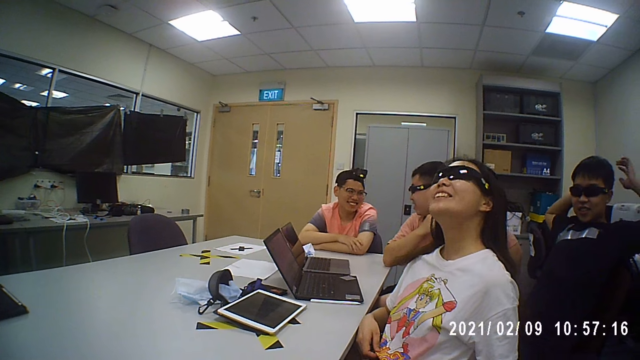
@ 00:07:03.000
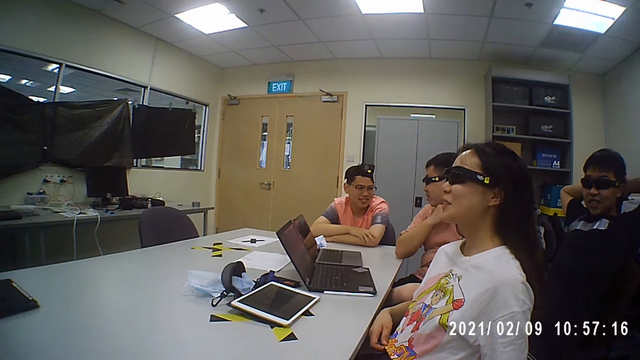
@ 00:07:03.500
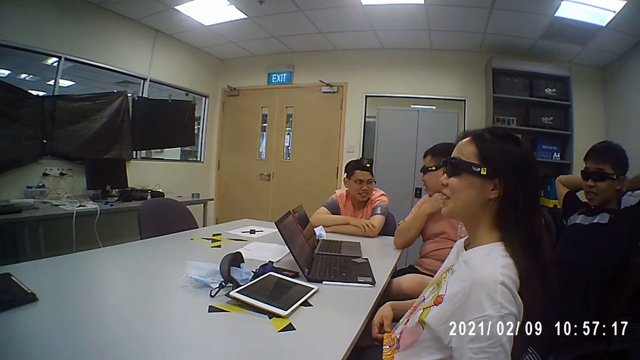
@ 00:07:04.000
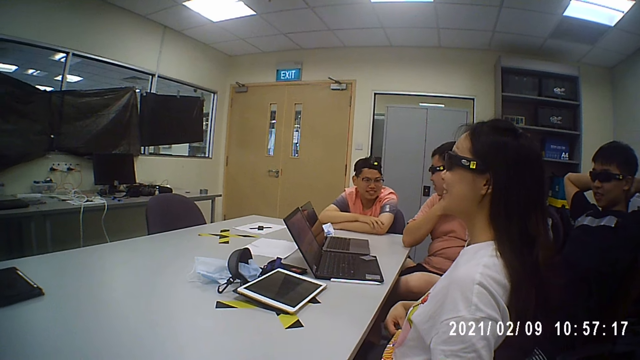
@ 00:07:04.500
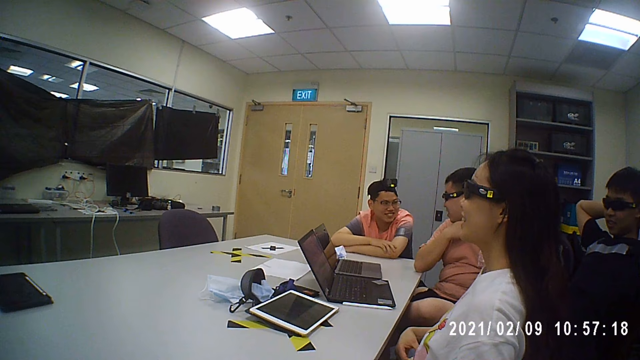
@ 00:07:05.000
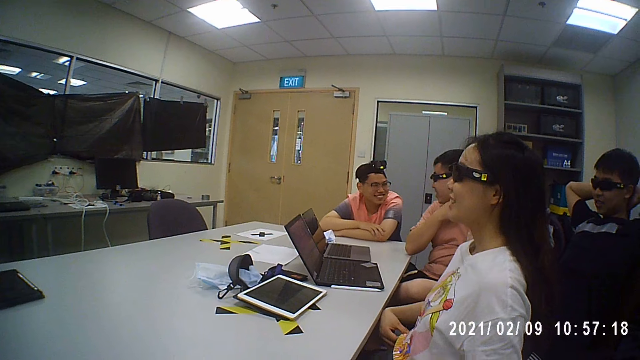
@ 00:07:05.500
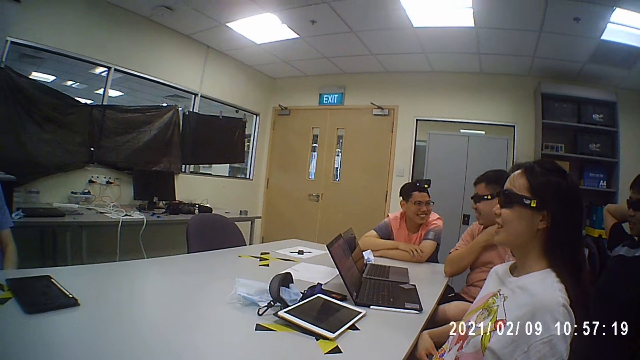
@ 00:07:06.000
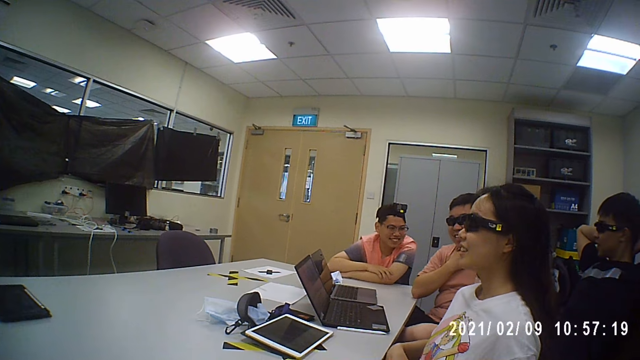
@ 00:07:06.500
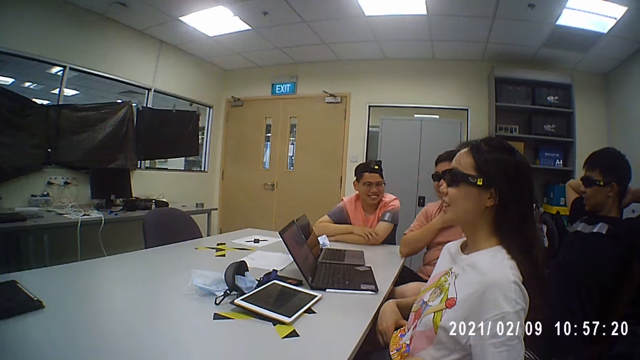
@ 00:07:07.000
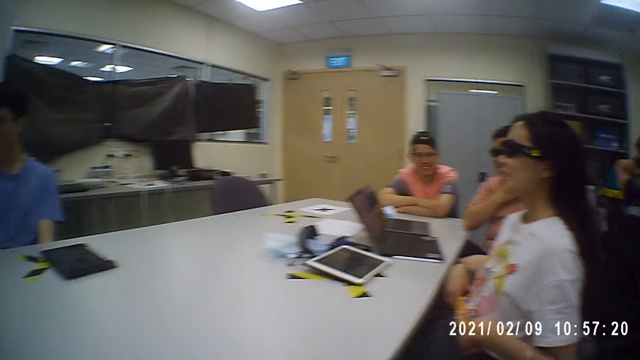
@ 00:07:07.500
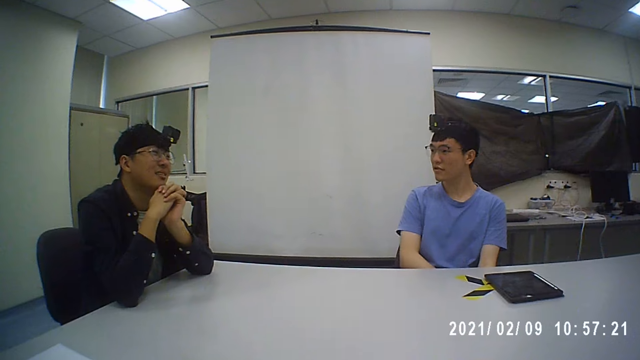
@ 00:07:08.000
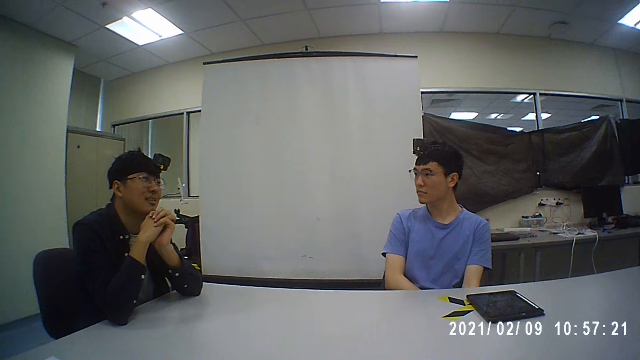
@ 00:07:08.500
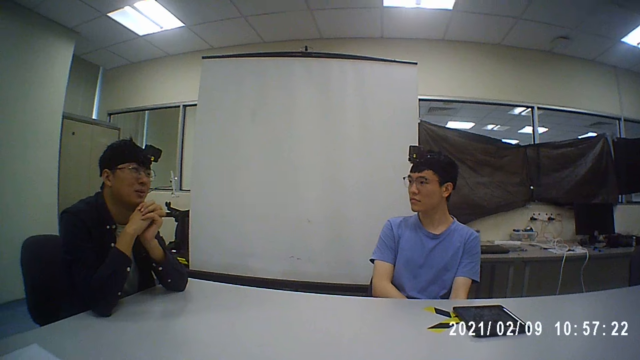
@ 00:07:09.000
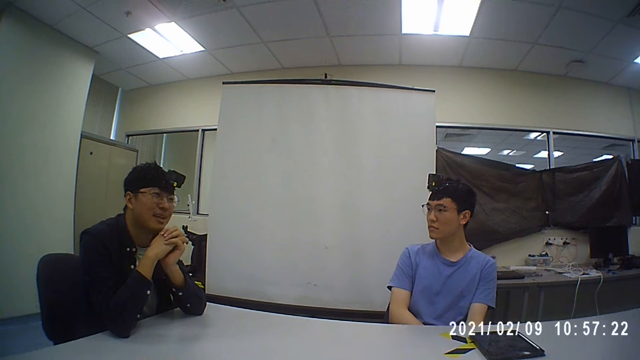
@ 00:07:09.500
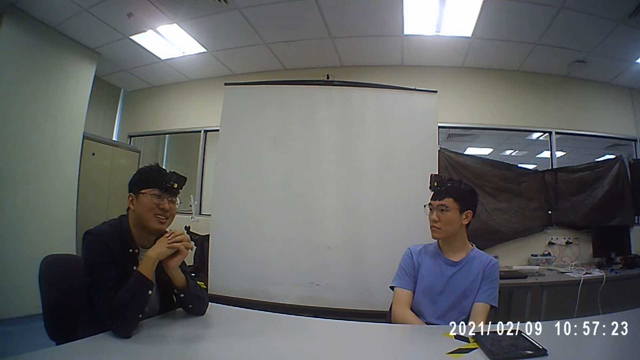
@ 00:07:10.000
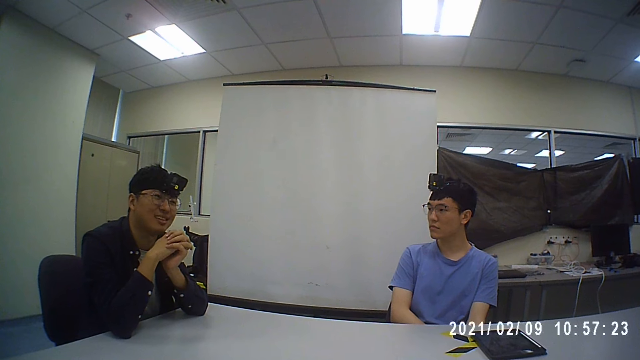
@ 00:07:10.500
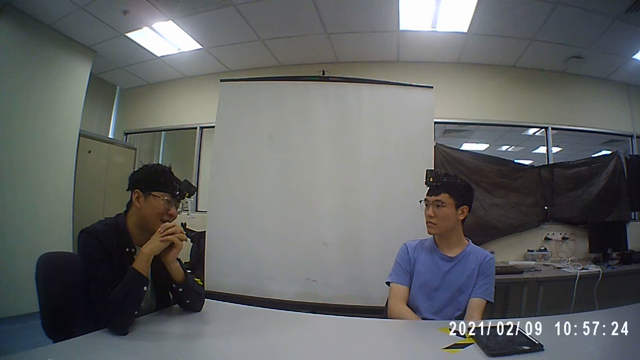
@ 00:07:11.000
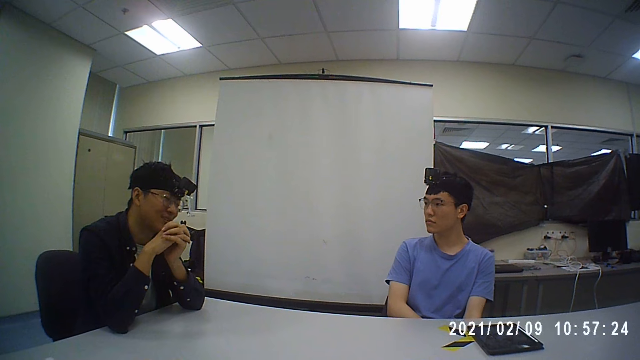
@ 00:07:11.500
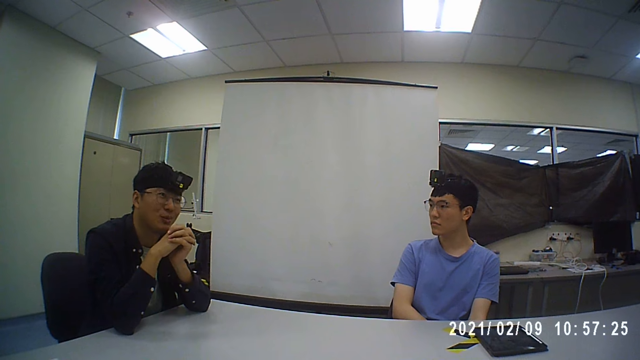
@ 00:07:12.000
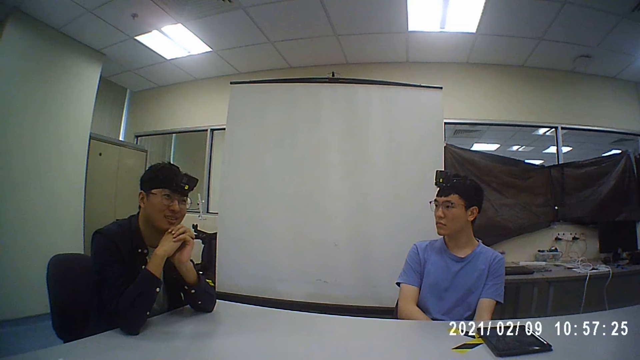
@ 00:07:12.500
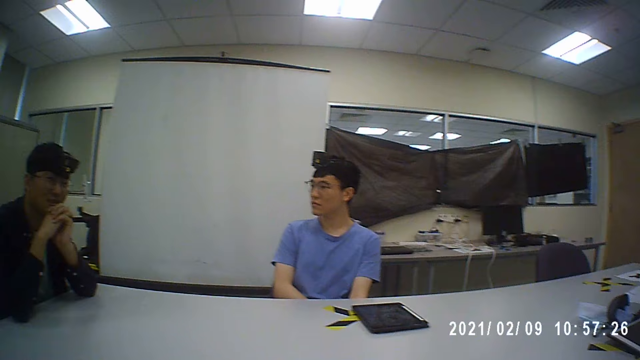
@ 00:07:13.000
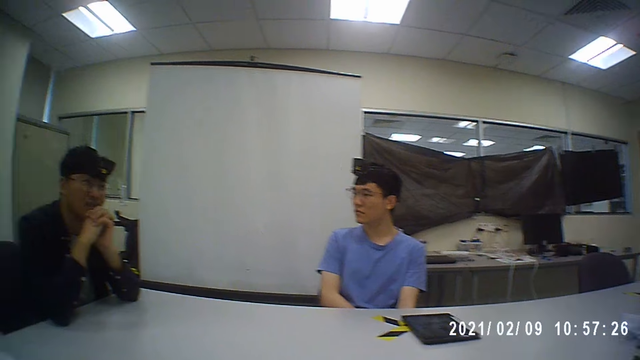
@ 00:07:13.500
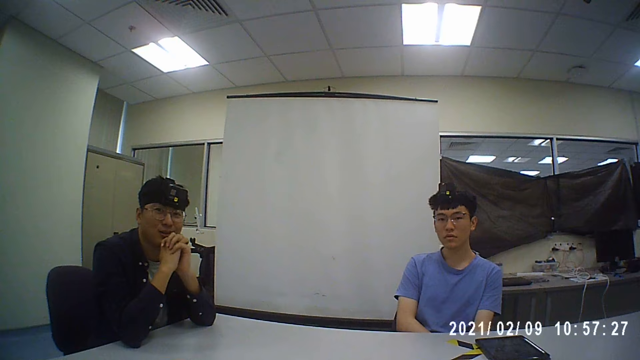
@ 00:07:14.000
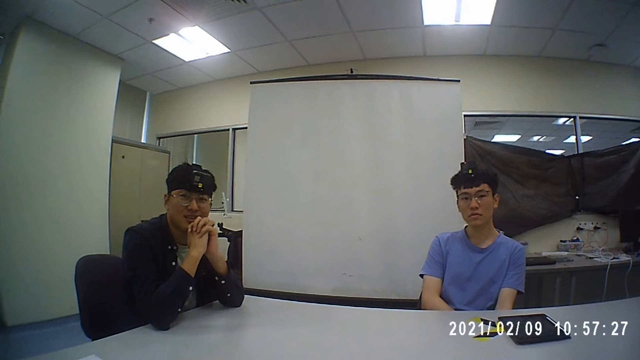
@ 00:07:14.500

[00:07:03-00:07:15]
A man holds his head. The camera wearer converses with five men and a woman.

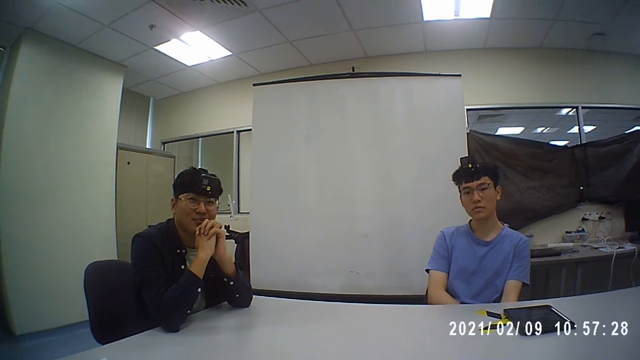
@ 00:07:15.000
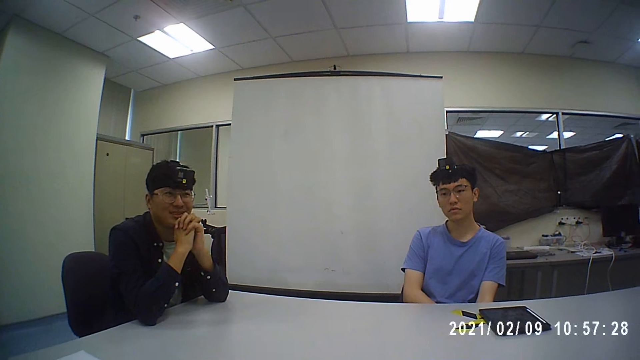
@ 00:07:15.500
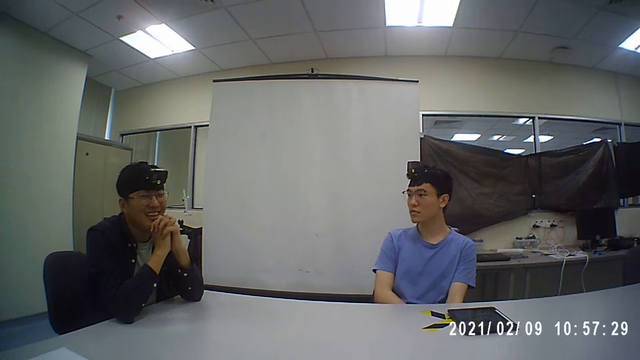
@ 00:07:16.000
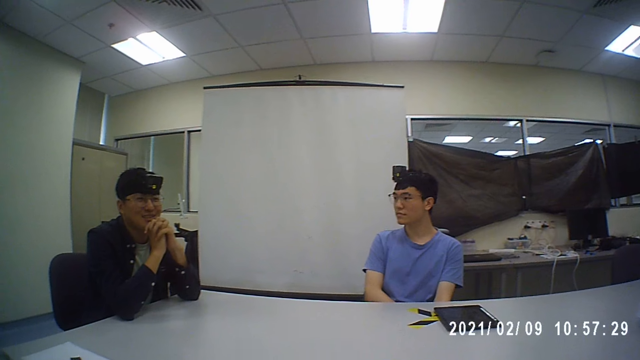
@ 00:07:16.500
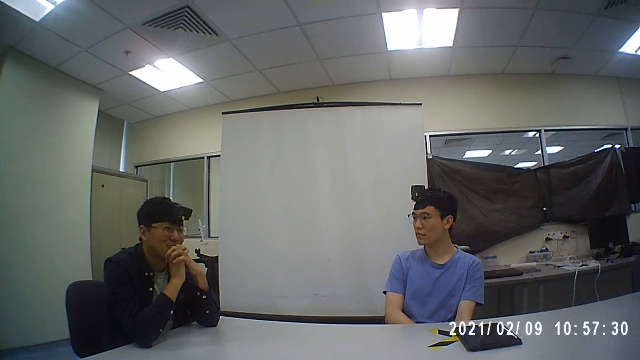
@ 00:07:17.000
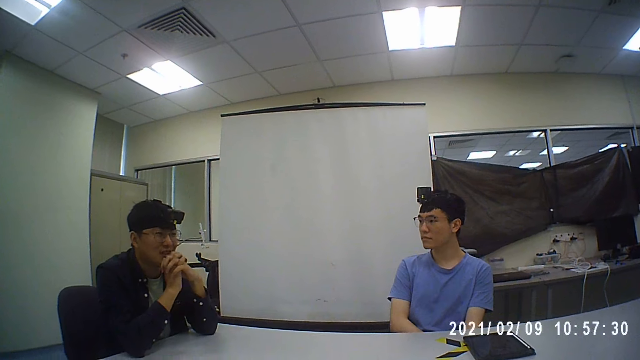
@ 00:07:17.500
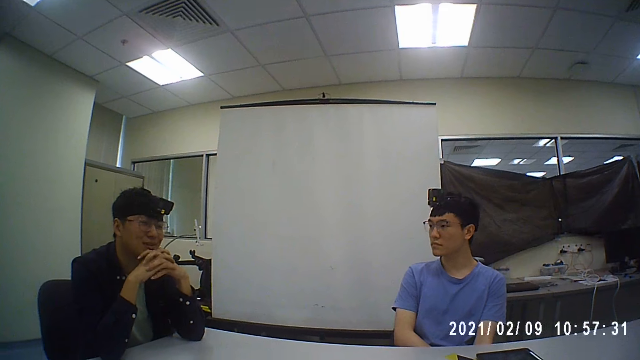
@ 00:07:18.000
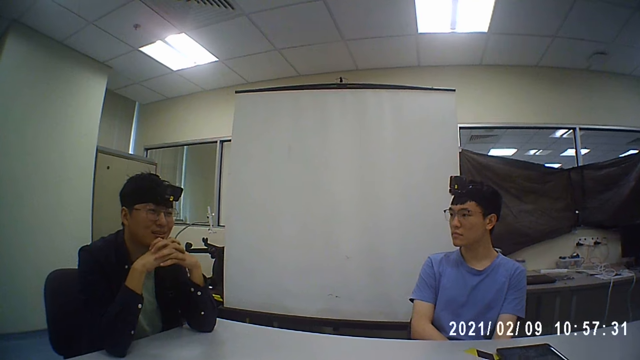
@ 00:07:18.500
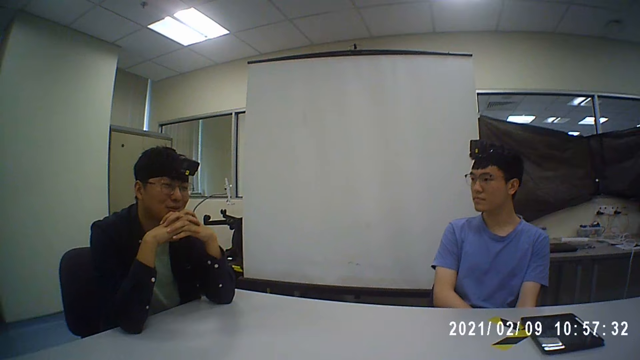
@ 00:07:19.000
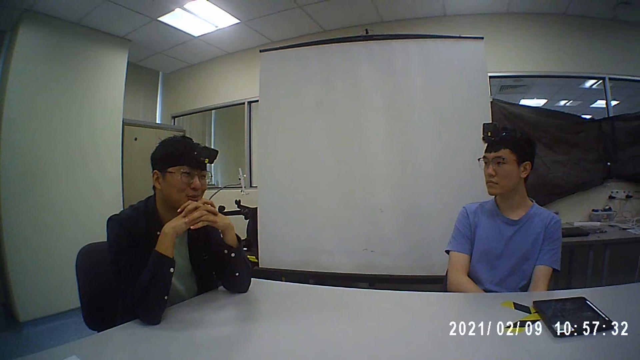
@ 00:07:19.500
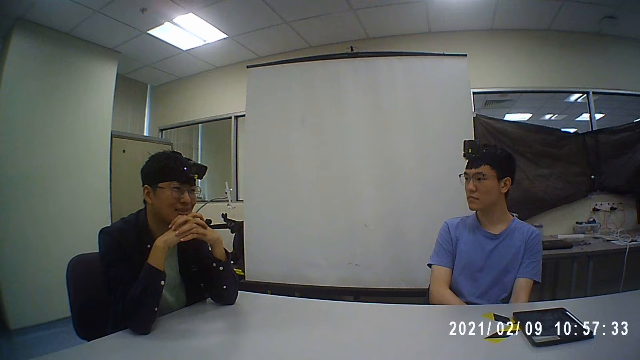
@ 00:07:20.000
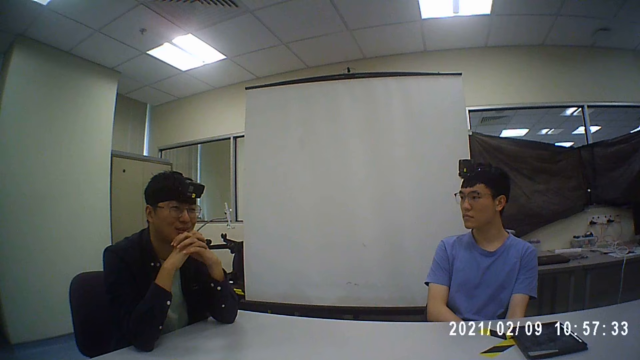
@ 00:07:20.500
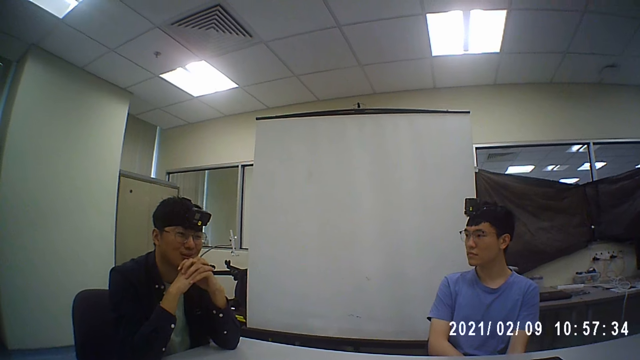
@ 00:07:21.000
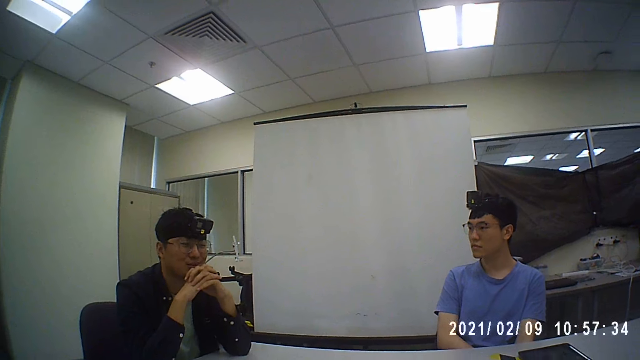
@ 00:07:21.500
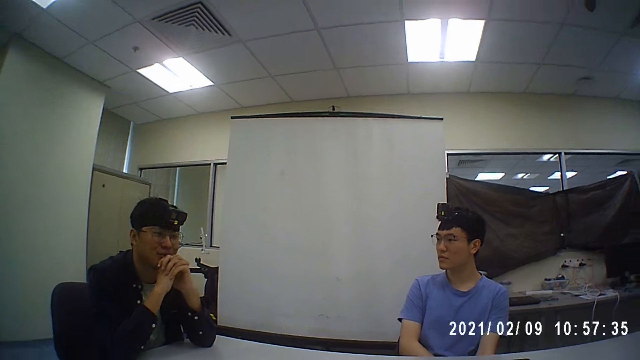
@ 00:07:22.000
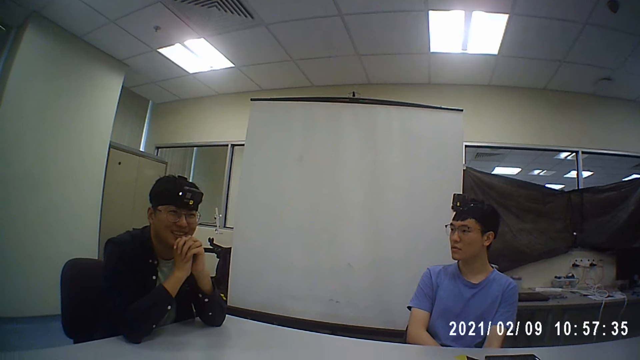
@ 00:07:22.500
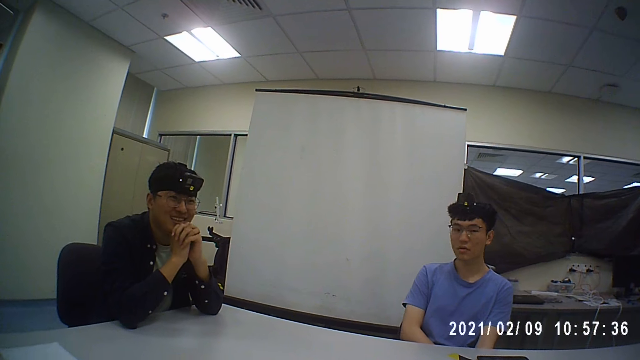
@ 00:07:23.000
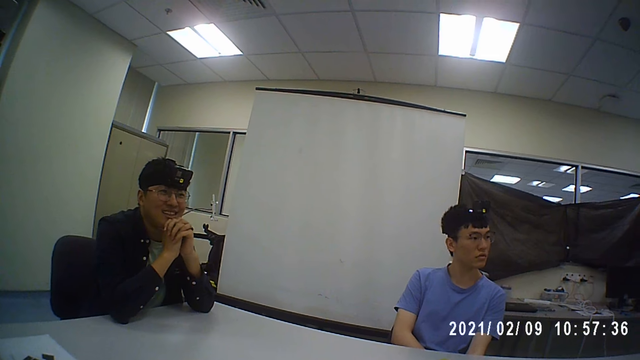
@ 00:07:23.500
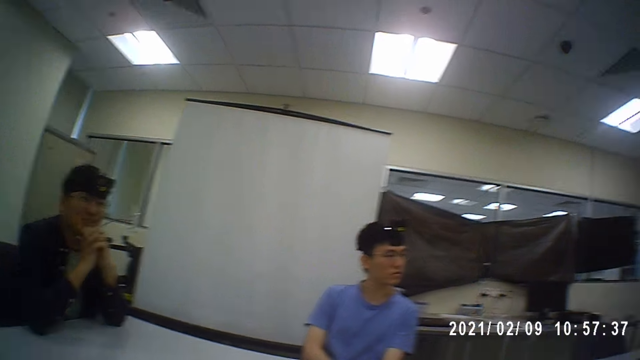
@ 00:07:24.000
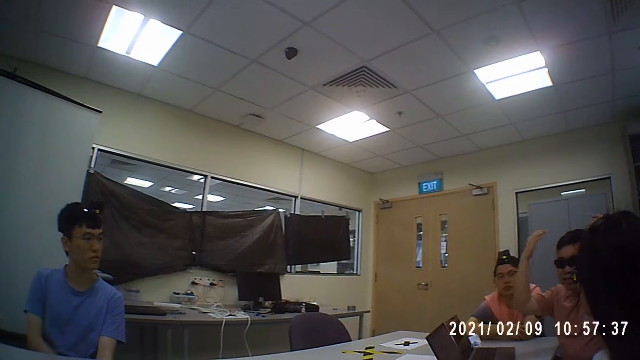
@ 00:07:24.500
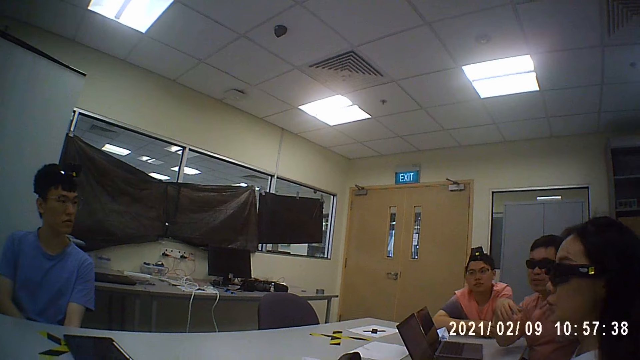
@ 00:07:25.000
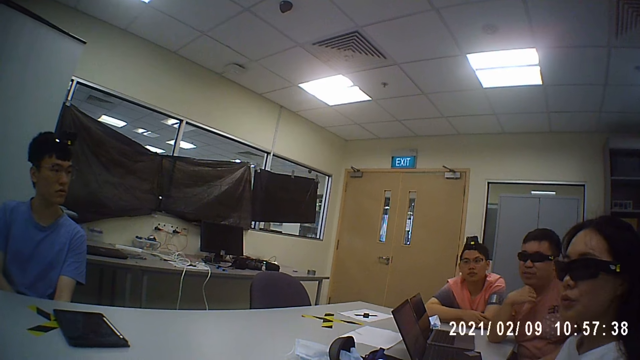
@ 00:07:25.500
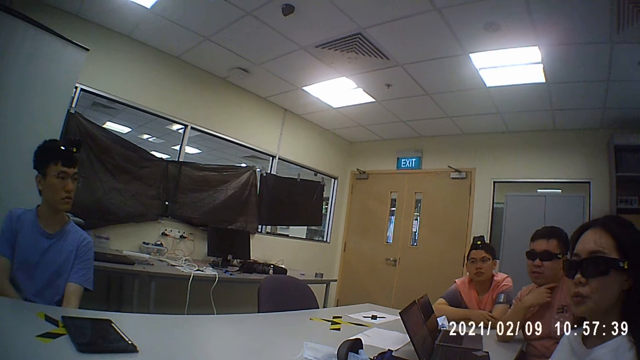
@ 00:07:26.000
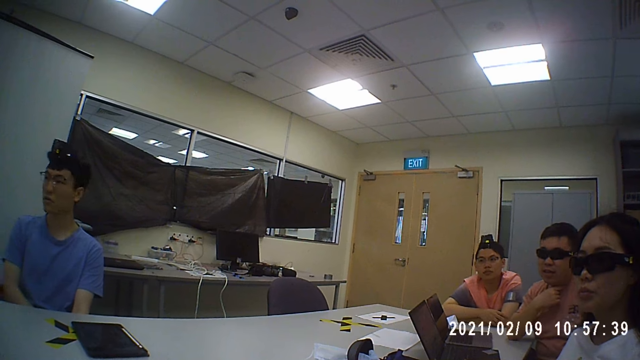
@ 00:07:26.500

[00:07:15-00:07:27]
A man moves his hands. The camera wearer converses with five men and a woman.
